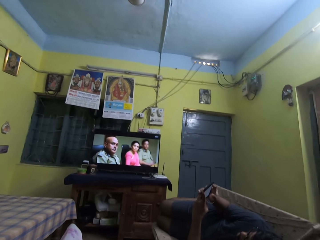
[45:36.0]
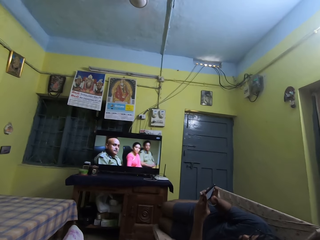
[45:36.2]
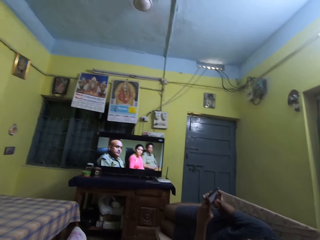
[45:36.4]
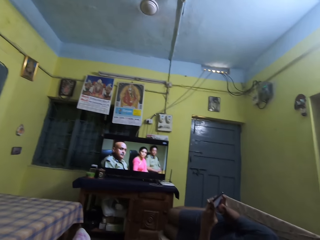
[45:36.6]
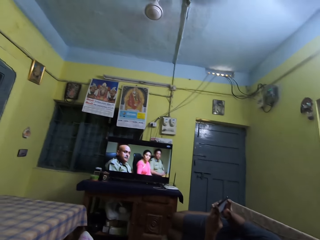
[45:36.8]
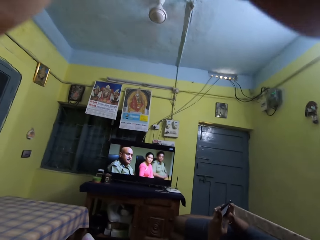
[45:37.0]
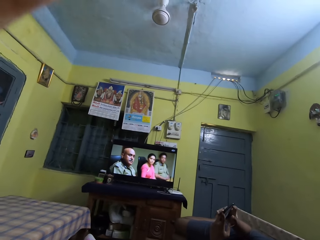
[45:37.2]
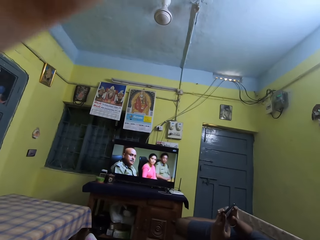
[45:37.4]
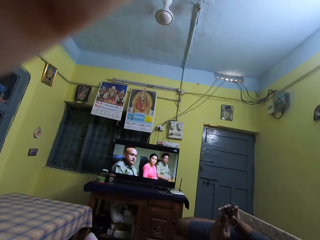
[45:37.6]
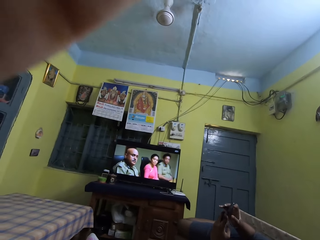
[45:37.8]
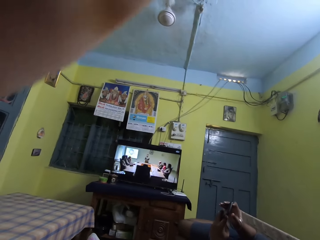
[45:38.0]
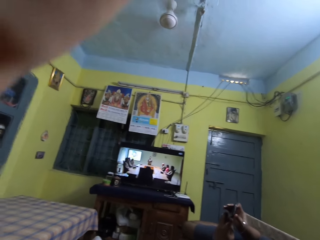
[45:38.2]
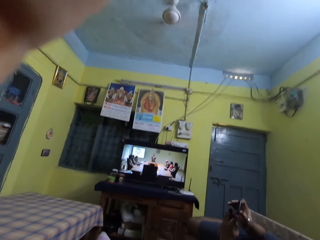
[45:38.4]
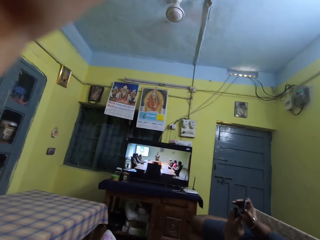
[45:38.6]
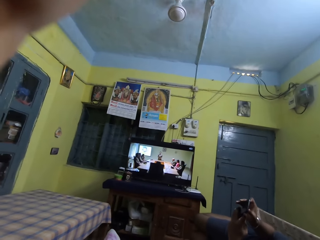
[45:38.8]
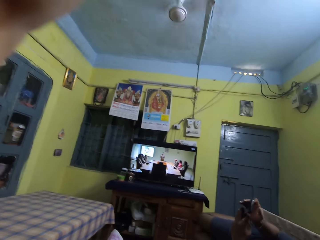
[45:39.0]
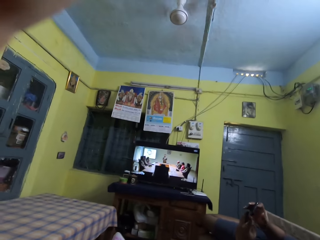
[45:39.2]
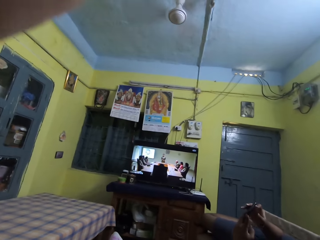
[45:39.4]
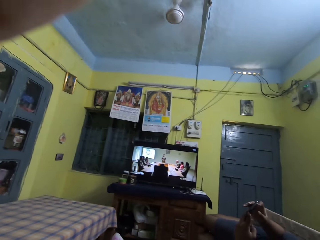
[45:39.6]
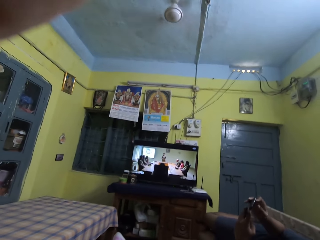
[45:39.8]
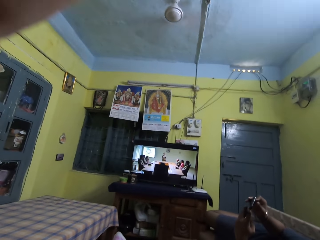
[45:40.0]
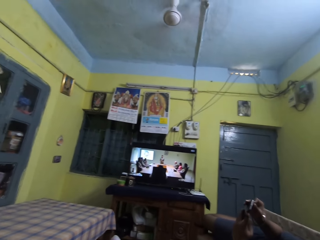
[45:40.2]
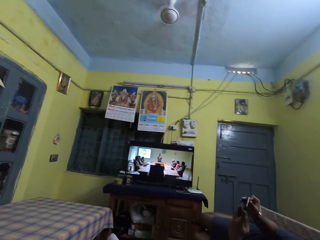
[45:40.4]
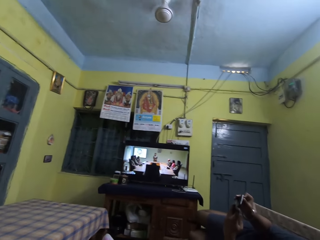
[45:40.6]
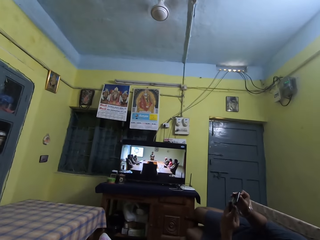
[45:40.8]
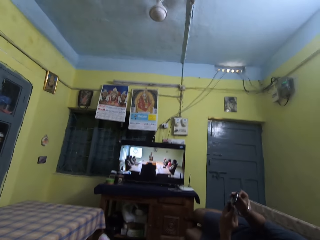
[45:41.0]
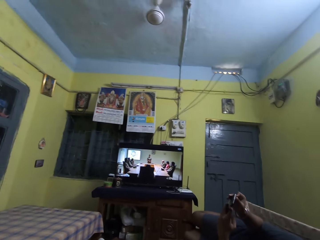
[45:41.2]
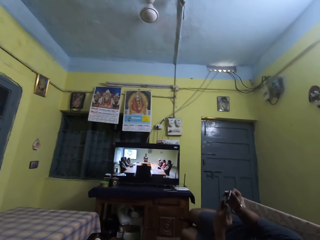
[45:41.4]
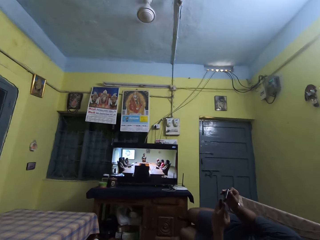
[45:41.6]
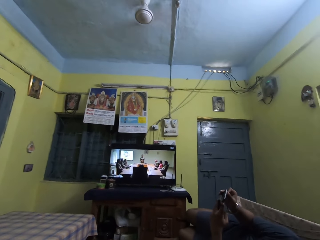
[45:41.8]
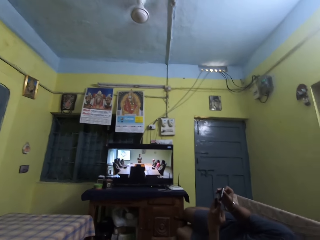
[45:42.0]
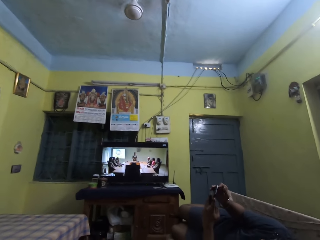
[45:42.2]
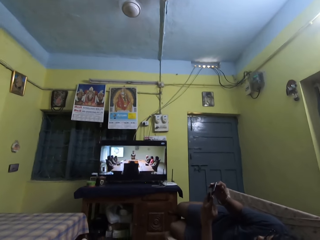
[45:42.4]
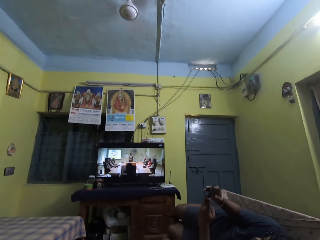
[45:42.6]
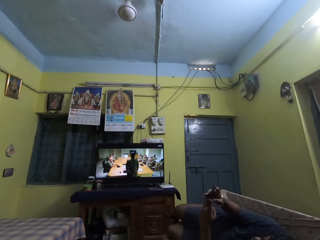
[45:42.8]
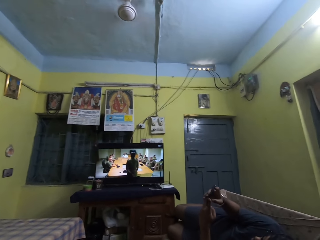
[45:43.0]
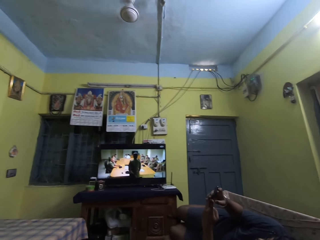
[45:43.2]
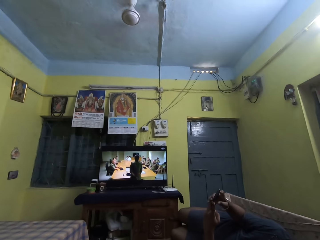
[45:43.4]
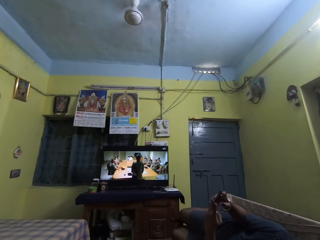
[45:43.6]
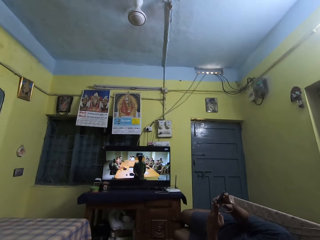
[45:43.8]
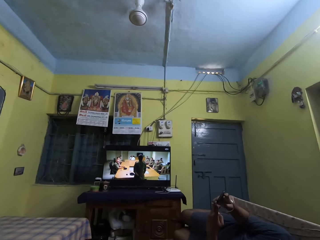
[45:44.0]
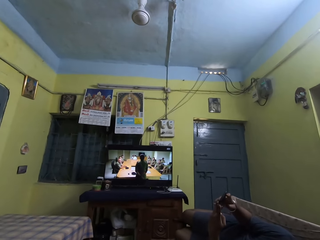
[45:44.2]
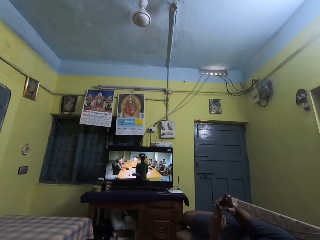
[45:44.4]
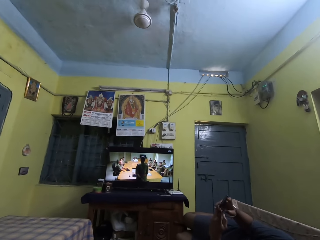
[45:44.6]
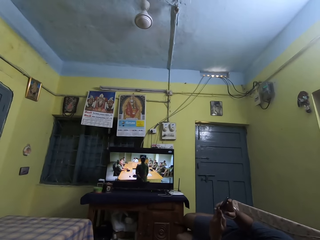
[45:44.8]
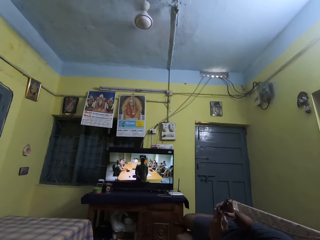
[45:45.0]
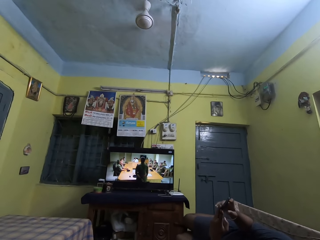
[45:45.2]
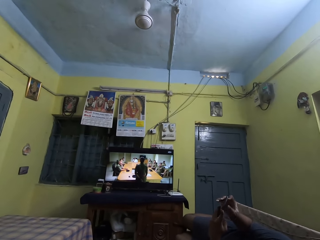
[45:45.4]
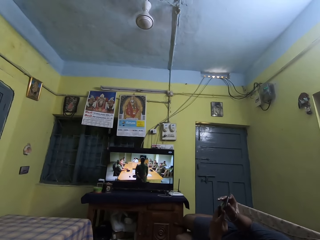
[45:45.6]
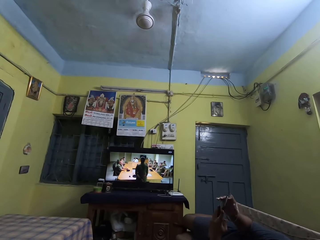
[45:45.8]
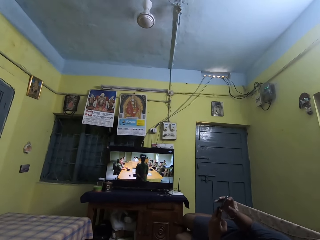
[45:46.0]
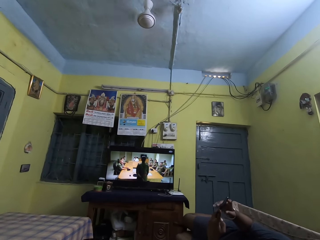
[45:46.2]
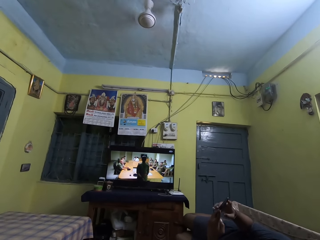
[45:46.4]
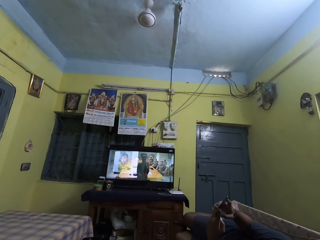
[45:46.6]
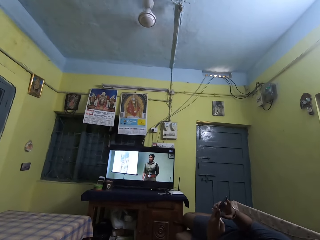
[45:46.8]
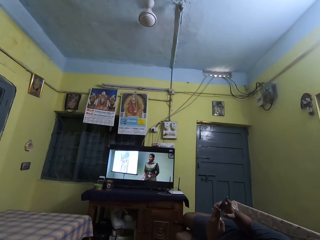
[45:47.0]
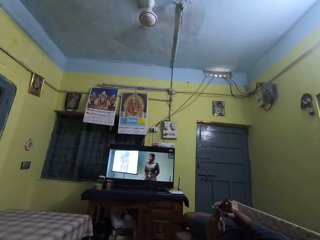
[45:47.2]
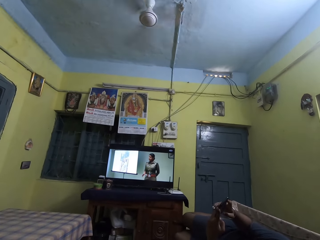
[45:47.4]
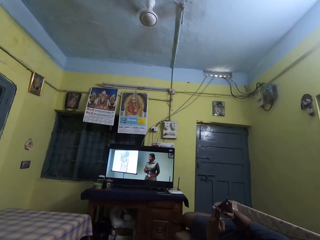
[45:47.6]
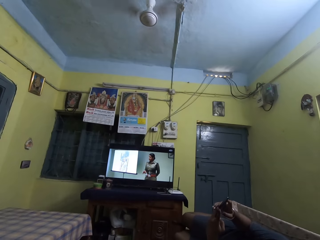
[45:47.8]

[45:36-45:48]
The camera wearer adjusts a camera on her head with her left hand. She watches a television.

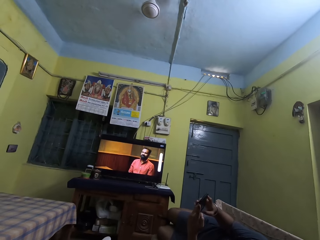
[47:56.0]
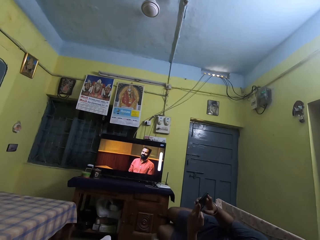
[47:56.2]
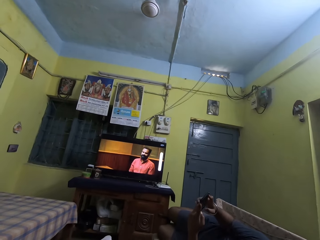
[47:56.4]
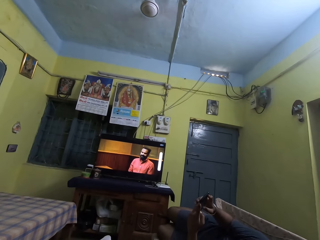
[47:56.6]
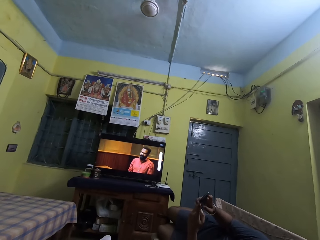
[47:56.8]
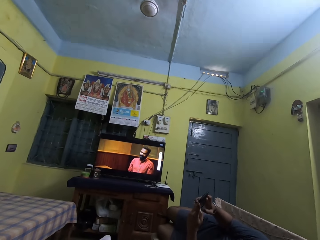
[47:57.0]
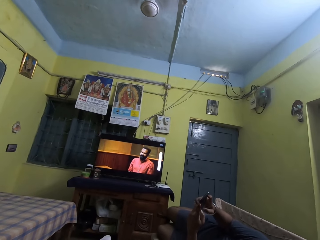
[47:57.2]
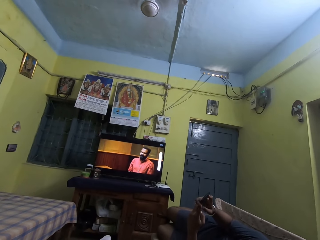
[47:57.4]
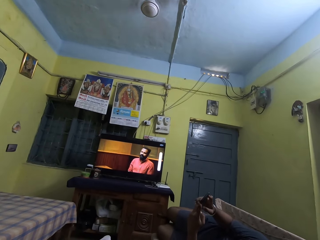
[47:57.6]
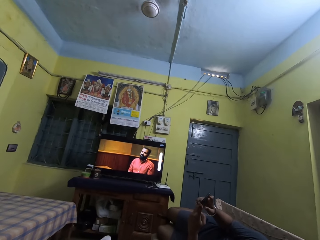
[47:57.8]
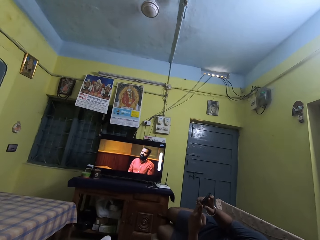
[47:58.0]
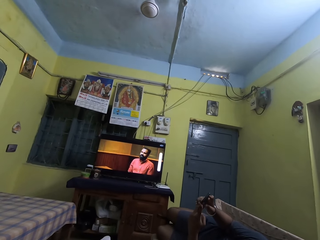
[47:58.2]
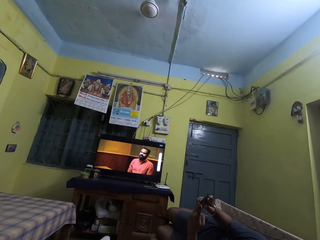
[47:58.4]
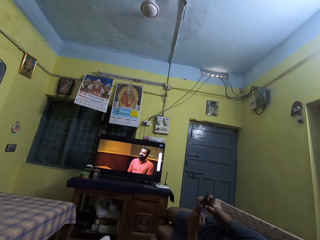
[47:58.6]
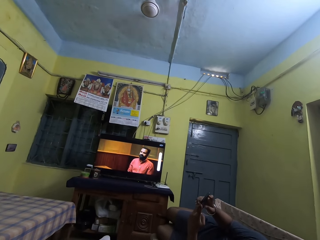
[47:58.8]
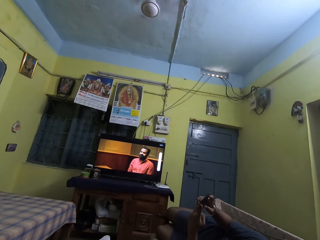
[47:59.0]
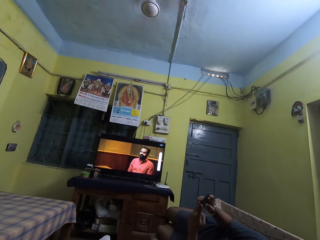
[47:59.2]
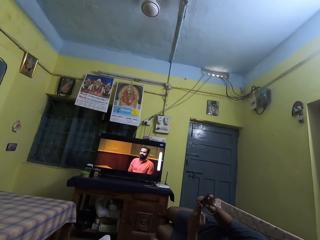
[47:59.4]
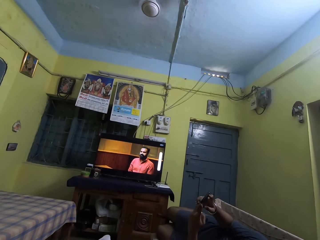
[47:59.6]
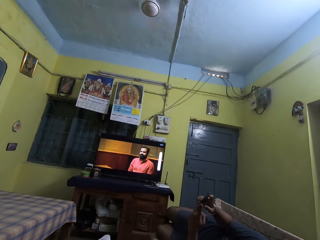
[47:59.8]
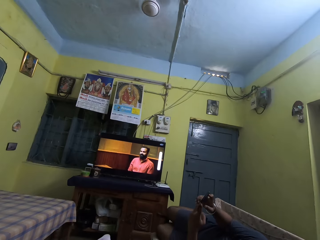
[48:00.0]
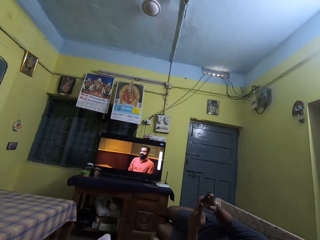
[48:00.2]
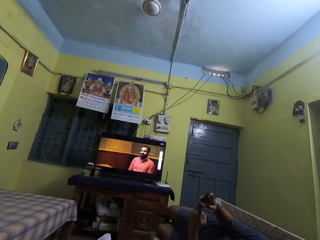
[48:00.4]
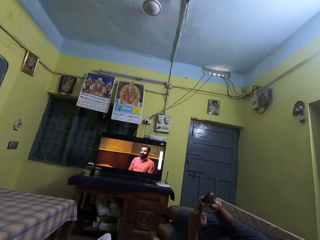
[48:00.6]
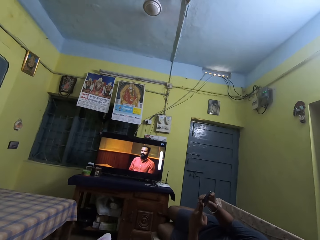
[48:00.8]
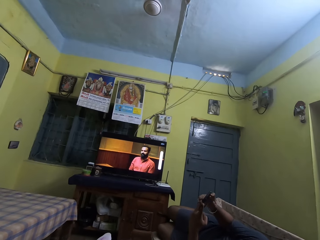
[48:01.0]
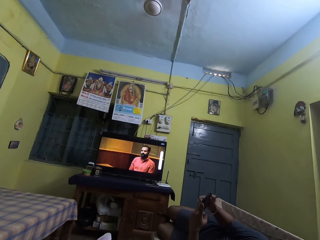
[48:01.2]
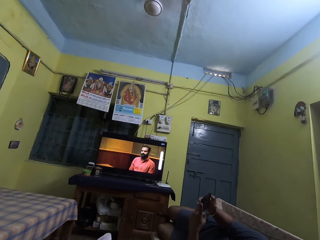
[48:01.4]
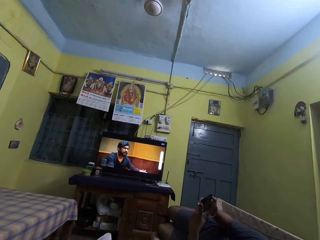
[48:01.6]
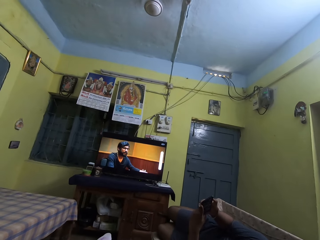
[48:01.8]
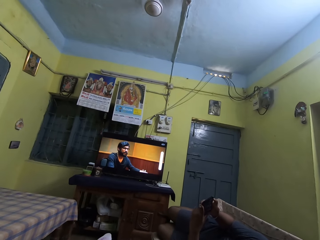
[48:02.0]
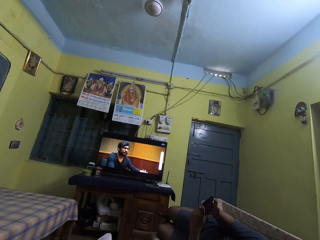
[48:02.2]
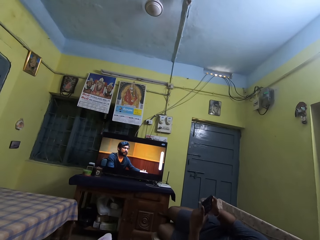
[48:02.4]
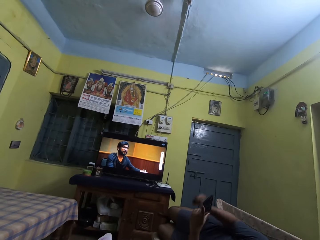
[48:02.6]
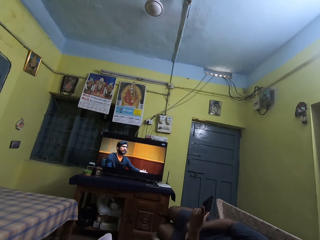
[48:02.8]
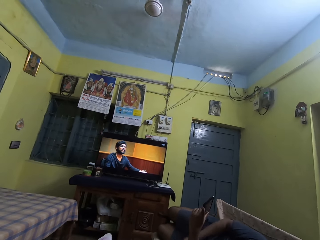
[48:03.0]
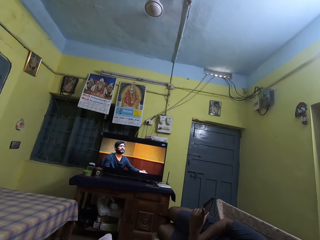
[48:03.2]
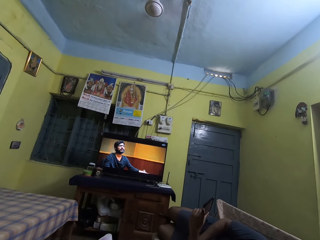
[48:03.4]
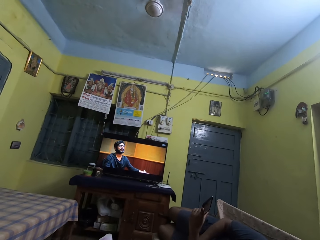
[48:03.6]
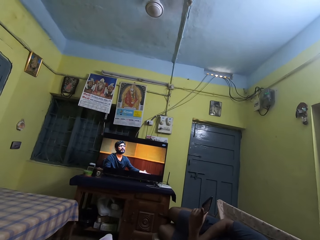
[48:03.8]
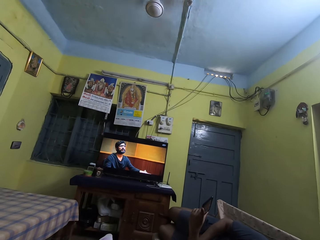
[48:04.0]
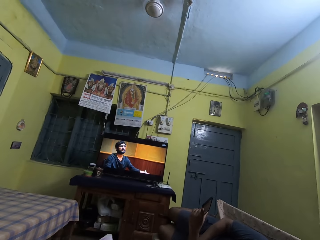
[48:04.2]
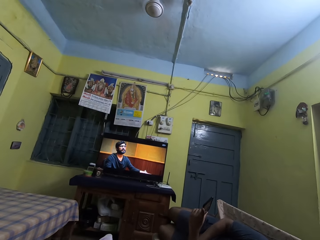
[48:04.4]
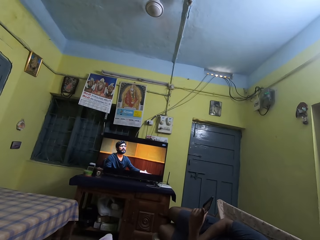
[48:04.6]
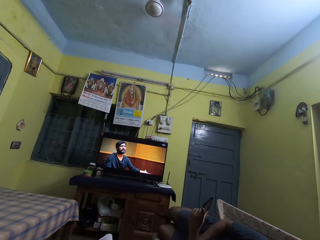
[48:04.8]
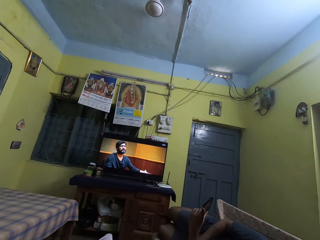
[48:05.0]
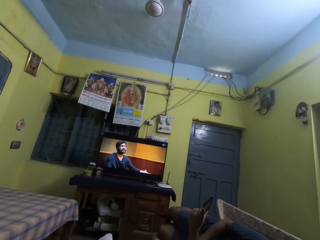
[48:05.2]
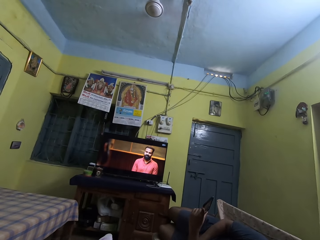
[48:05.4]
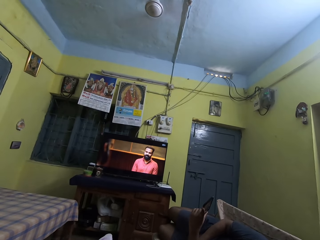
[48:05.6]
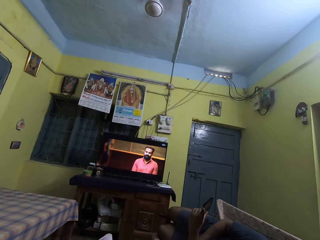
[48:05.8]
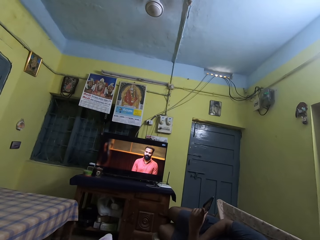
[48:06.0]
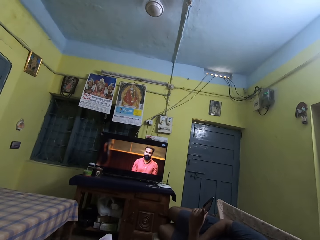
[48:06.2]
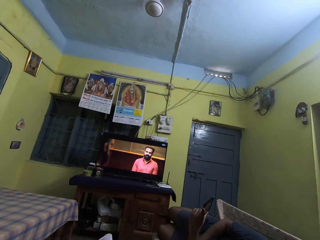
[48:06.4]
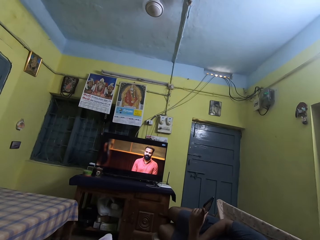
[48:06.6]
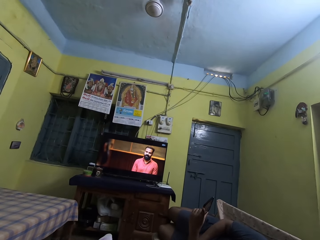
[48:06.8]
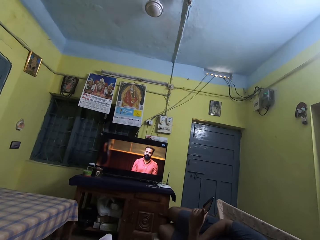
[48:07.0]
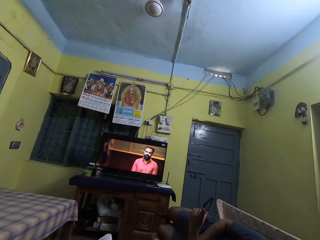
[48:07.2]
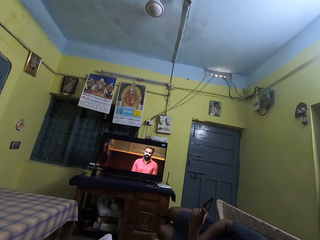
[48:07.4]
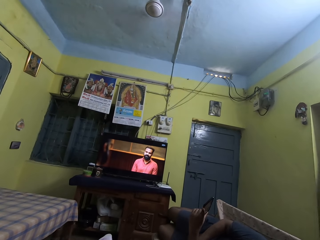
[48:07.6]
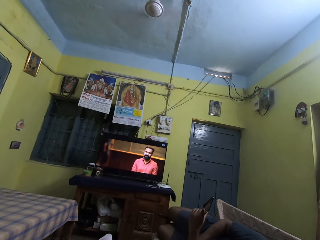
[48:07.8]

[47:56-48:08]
The camera wearer looks at a man's phone. They watch a television.
